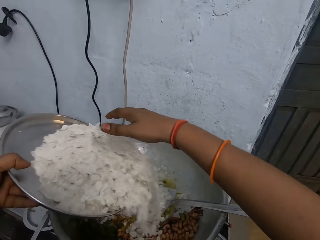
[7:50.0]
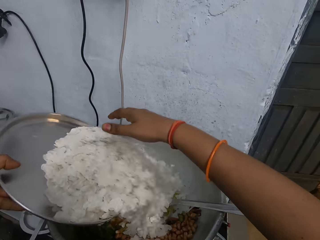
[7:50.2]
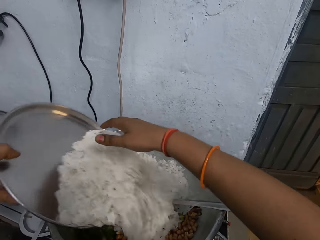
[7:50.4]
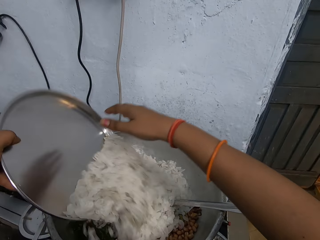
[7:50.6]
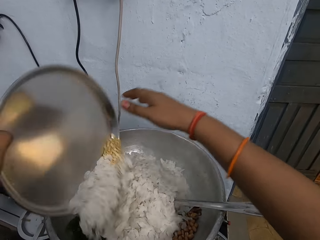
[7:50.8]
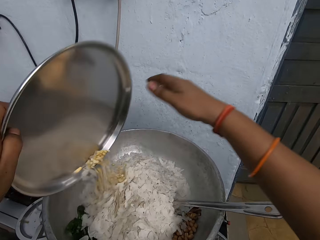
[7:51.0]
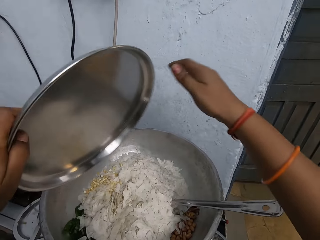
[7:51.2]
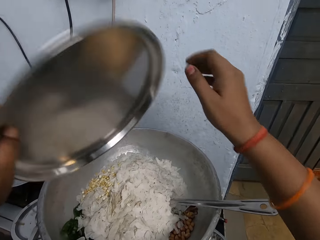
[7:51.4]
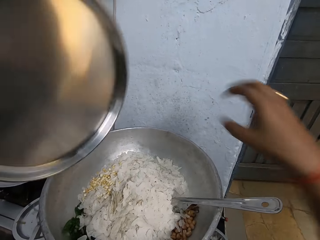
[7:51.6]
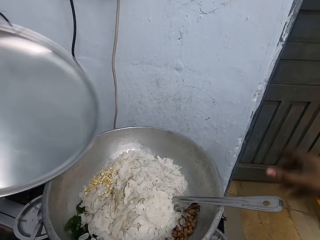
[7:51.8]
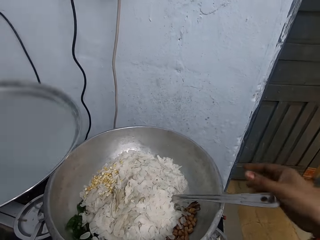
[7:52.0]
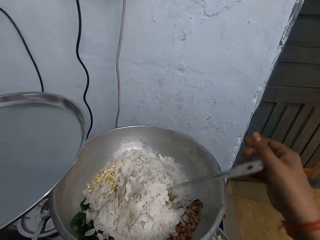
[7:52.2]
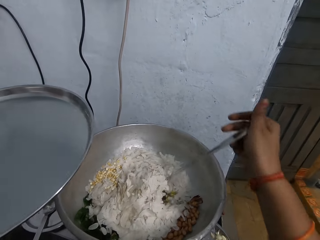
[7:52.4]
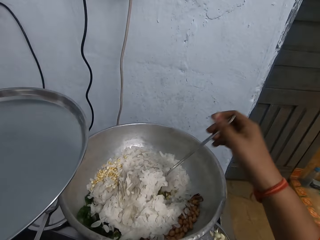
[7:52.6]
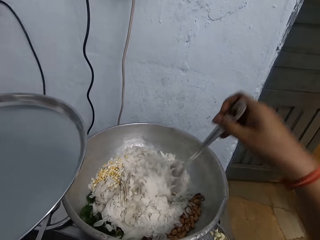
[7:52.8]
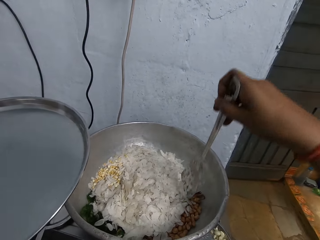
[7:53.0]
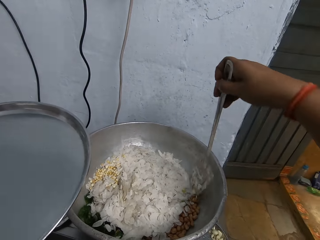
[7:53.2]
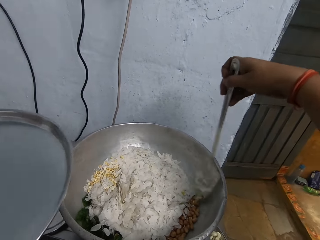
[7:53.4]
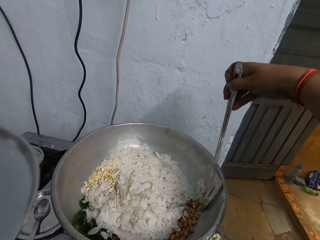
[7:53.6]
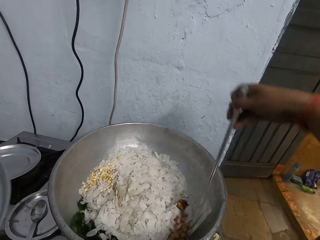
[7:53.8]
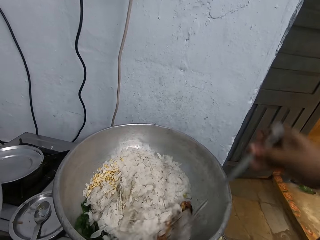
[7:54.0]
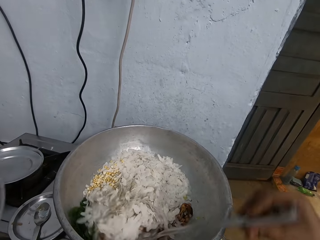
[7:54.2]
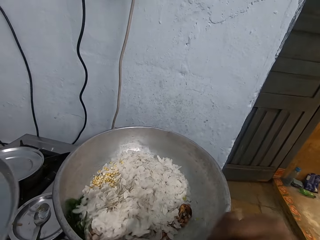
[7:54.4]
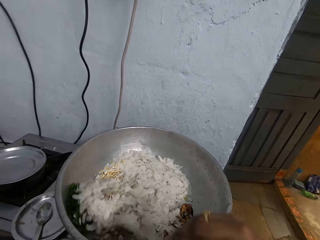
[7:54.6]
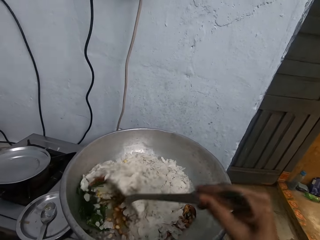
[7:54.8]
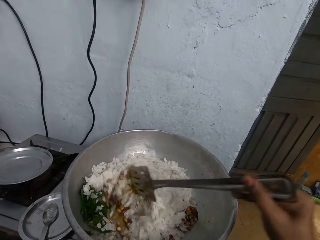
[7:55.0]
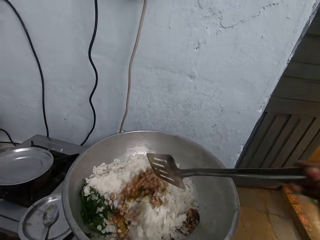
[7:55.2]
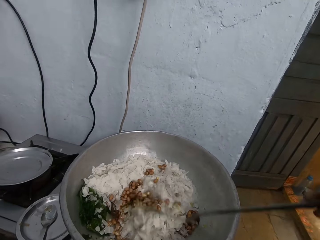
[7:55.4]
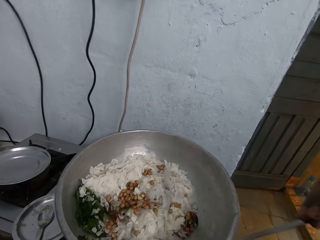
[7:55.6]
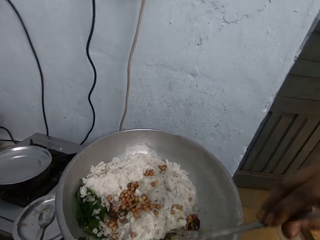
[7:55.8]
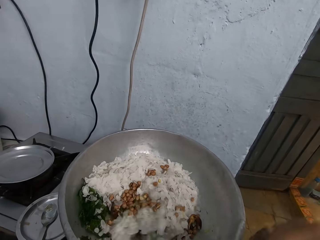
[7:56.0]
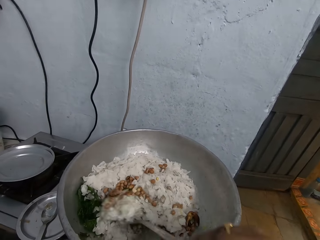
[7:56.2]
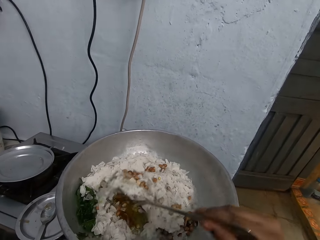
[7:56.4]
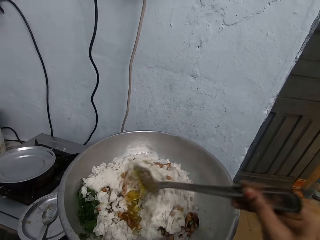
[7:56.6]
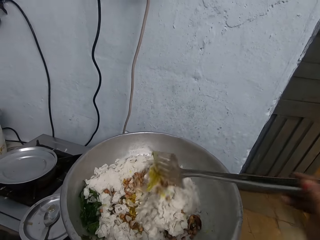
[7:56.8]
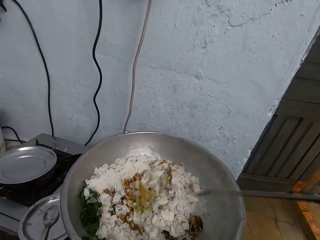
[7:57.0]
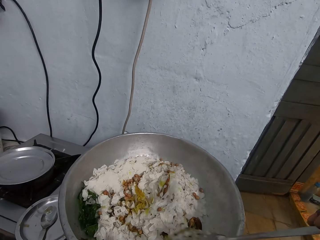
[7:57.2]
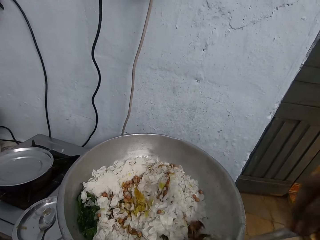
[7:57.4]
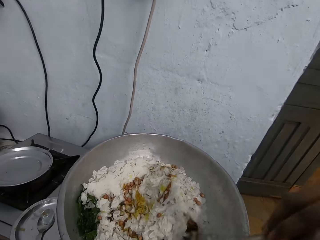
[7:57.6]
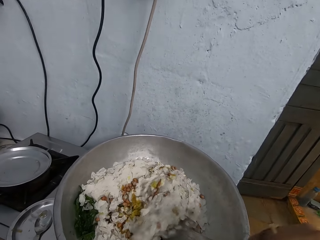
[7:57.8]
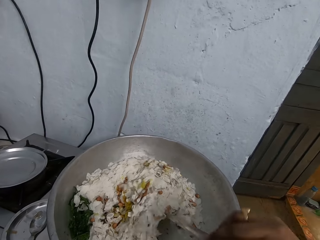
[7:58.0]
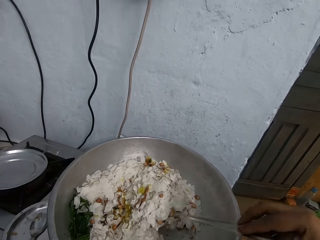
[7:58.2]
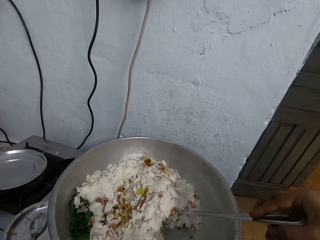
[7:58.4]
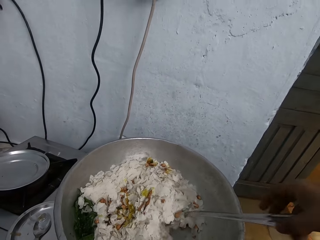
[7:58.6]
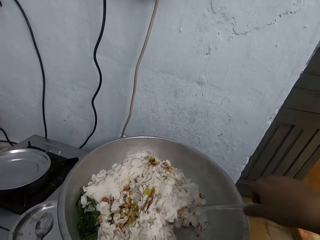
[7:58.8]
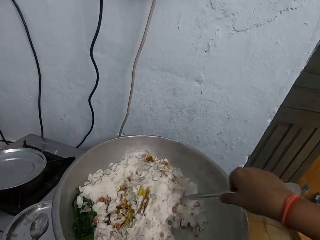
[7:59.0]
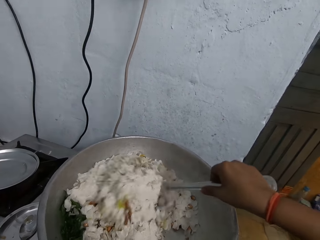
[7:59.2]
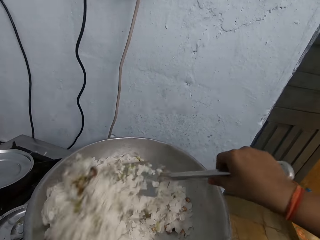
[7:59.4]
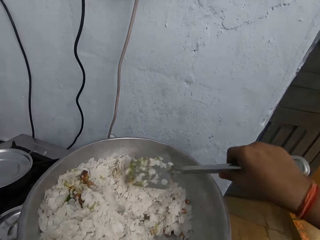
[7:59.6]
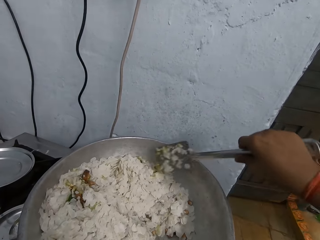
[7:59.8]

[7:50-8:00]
The woman pours the coconut shavings in the tray in her left hand into the pan. The camera wearer turns the tray. She holds a cooking spoon. She lifts the slotted turner in the pan with her right hand. She stirs the sauce with the slotted turner in her right hand.

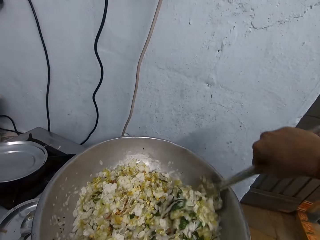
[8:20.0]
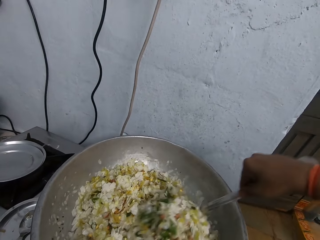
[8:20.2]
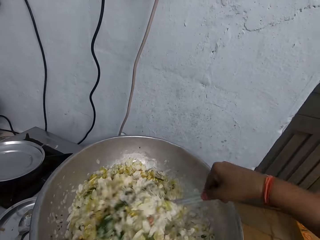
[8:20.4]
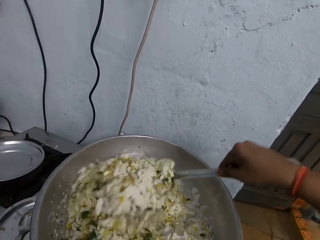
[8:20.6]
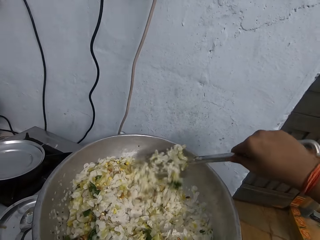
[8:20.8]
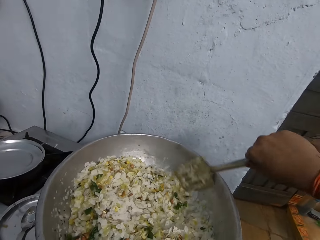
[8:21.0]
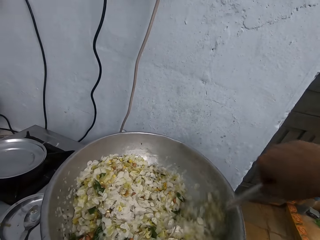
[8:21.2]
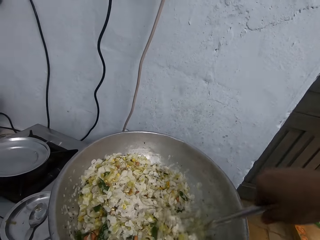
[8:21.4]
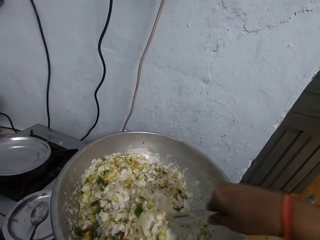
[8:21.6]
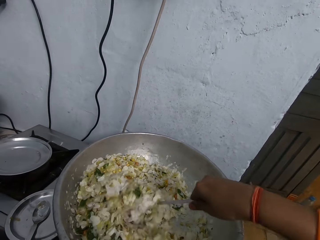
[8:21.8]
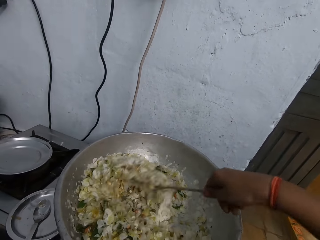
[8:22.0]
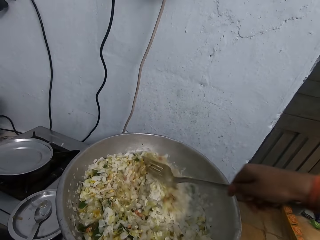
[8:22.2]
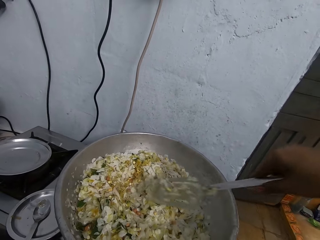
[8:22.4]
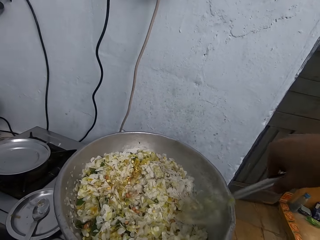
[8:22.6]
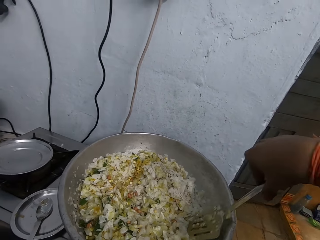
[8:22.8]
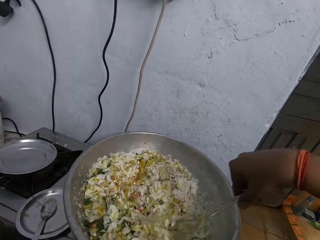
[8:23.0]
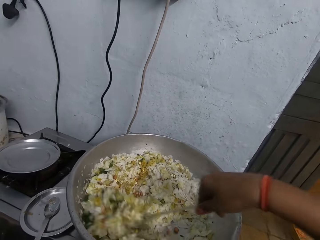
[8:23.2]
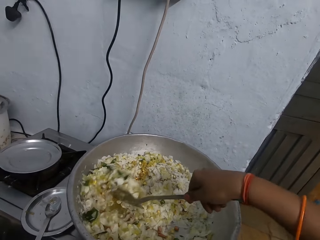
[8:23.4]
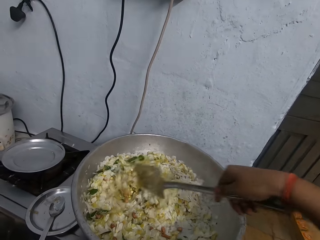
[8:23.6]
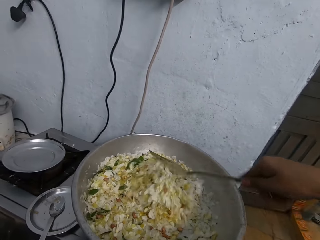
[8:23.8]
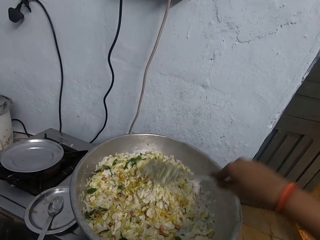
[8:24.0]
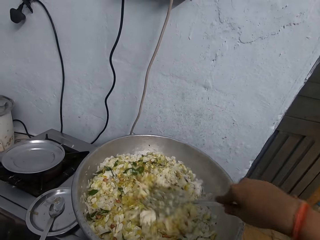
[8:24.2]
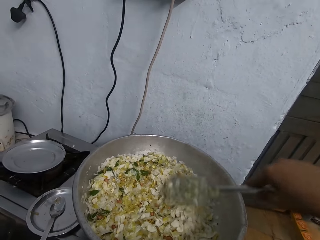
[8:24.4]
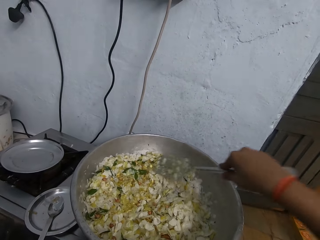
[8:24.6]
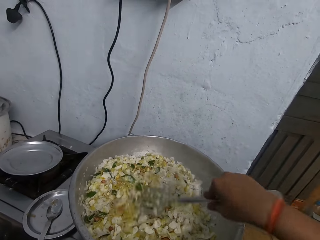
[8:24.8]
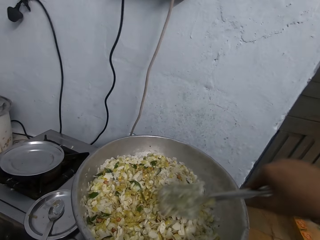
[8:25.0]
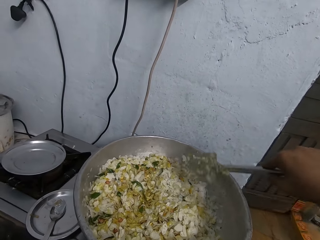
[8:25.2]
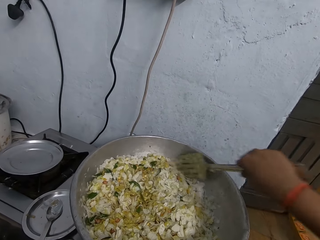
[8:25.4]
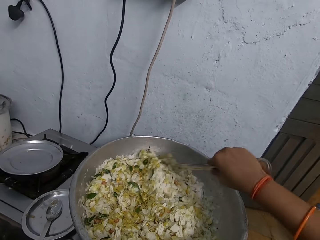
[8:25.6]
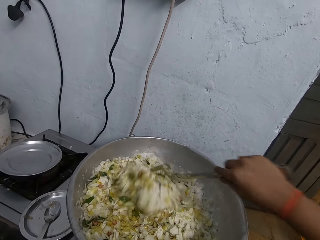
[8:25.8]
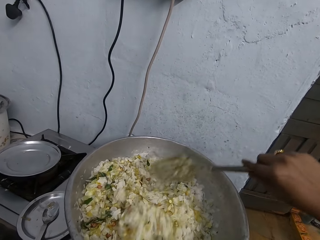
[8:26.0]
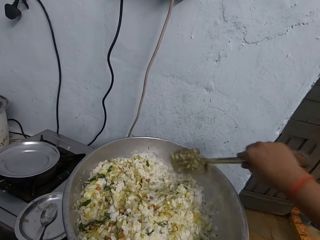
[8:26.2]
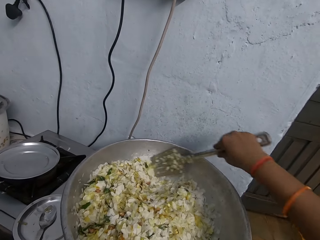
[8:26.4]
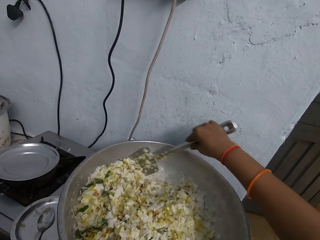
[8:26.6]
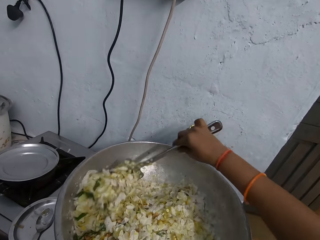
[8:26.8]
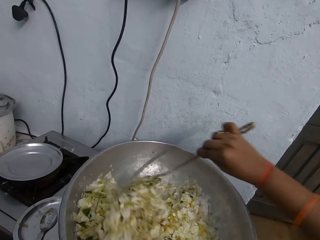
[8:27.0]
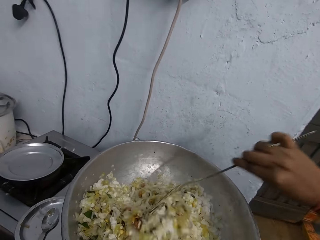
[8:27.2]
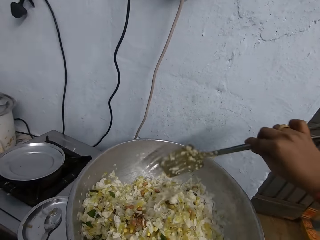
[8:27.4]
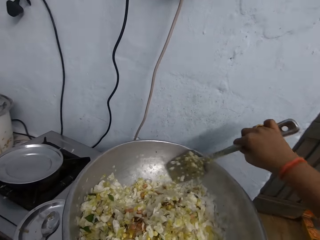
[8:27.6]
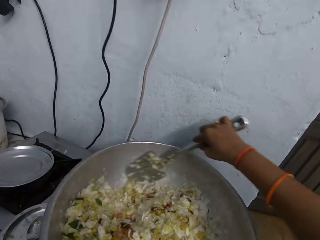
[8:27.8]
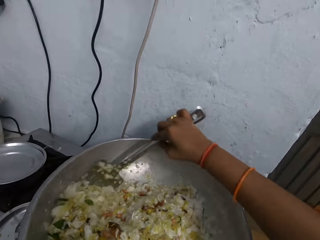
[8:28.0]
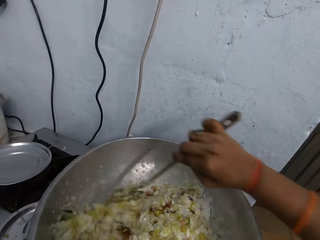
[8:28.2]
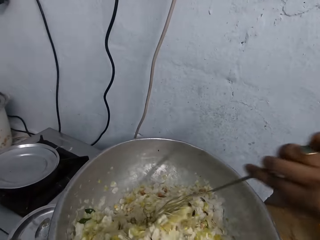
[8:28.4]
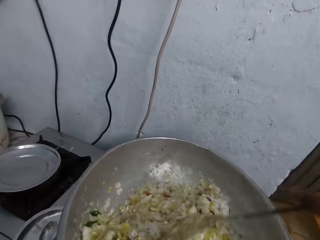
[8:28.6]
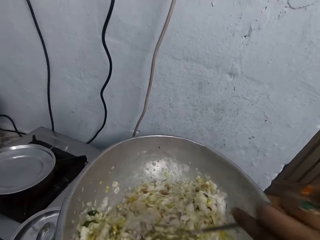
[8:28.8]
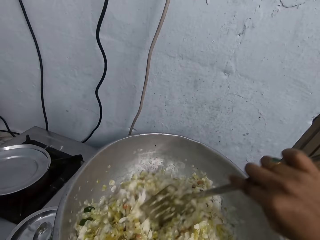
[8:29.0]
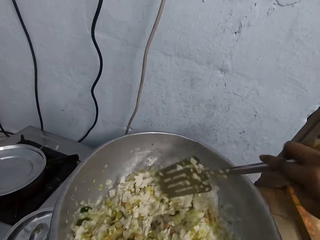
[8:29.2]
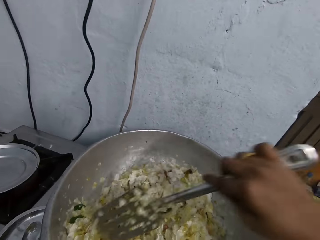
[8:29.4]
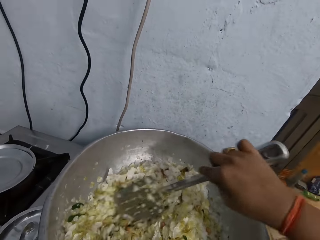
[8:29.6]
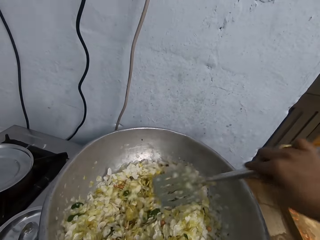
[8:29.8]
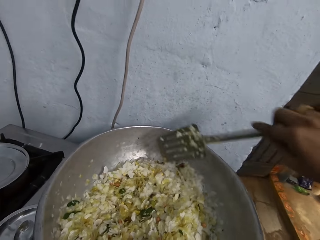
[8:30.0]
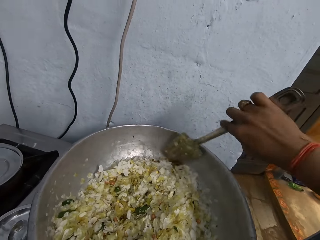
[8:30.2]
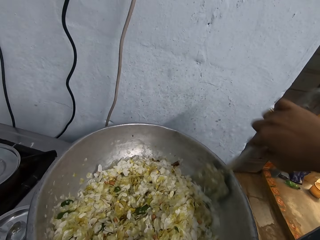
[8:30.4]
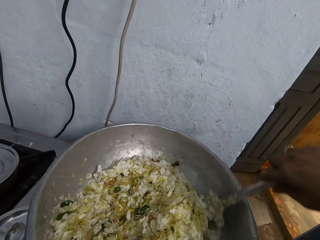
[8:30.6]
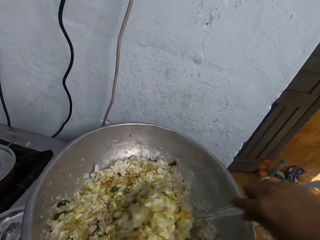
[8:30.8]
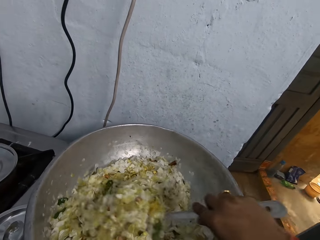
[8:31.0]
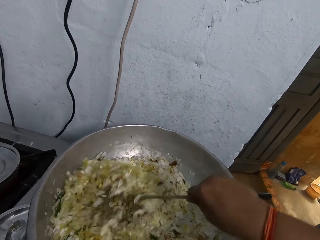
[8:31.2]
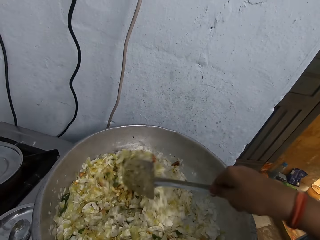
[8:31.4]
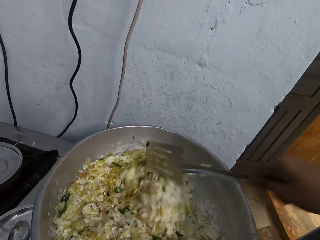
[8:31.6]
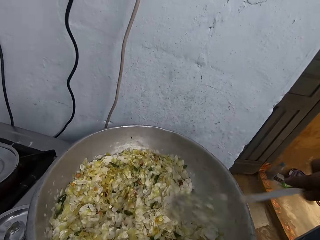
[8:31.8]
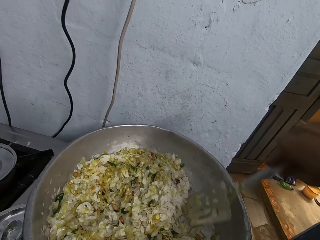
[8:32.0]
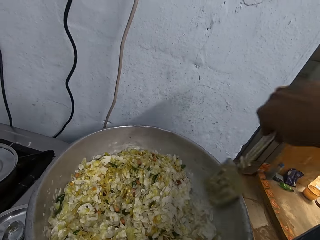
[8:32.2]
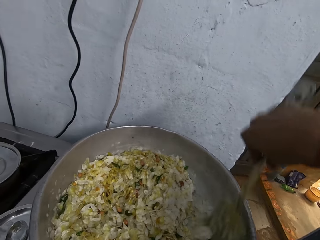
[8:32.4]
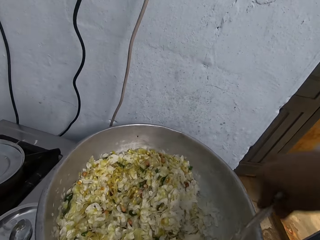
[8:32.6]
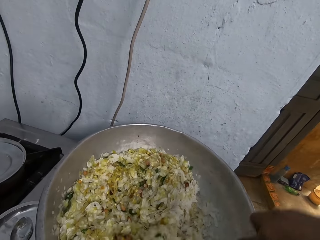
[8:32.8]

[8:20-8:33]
The camera wearer interacts with the woman.
